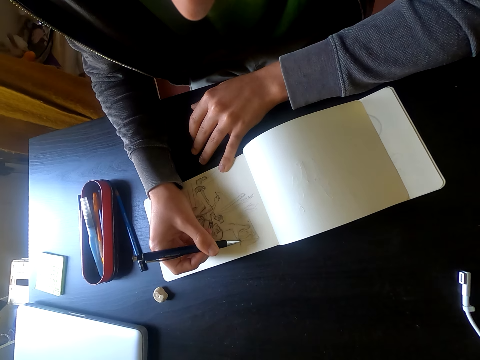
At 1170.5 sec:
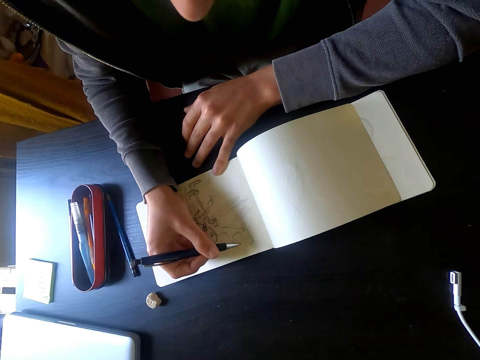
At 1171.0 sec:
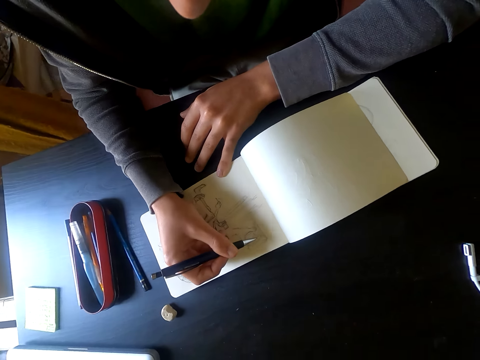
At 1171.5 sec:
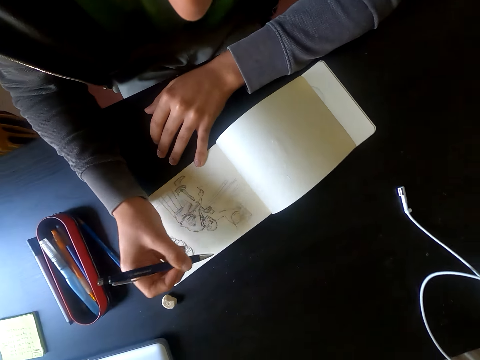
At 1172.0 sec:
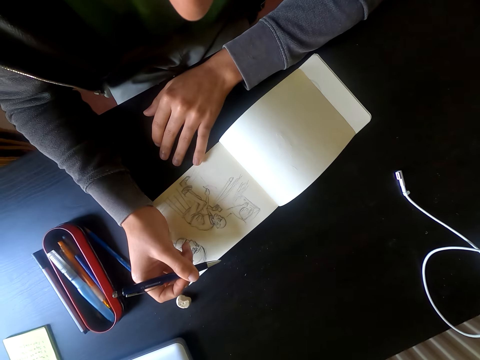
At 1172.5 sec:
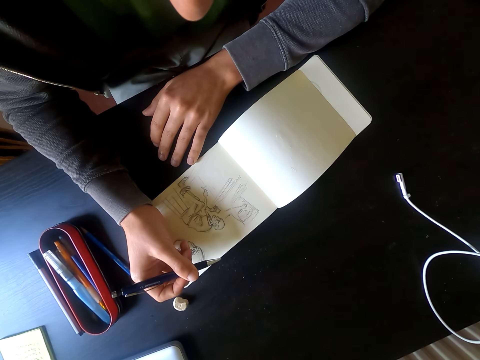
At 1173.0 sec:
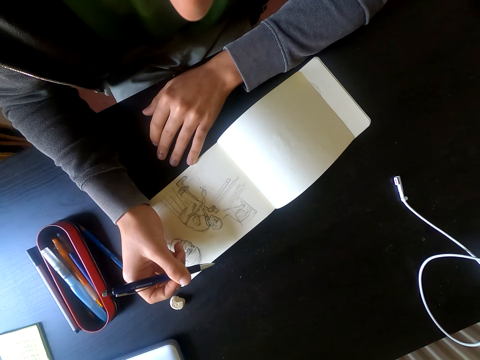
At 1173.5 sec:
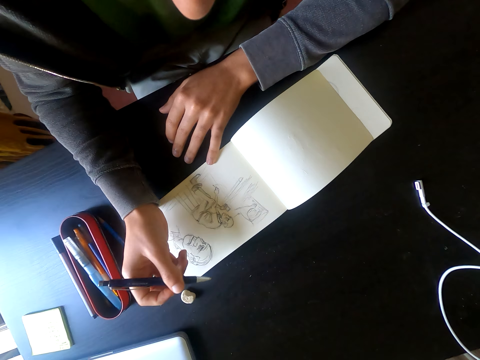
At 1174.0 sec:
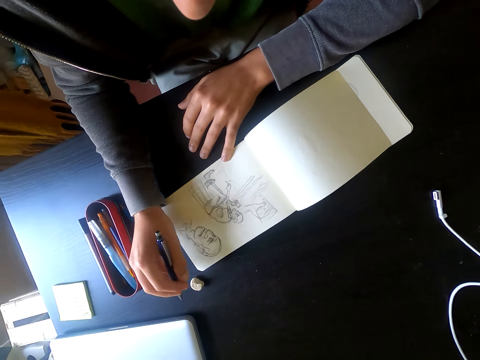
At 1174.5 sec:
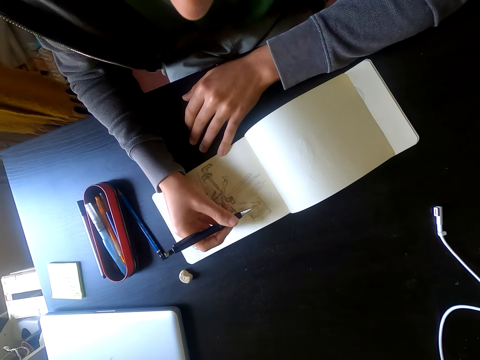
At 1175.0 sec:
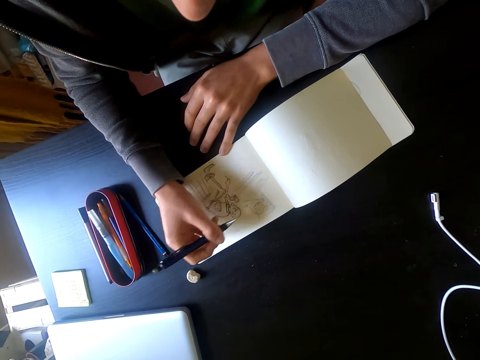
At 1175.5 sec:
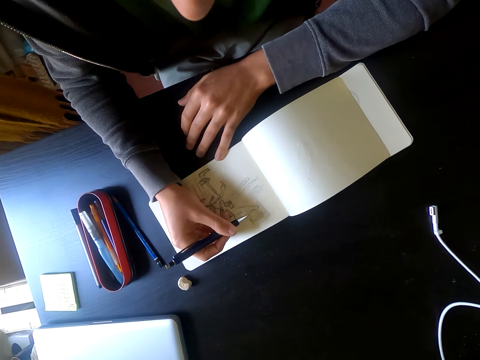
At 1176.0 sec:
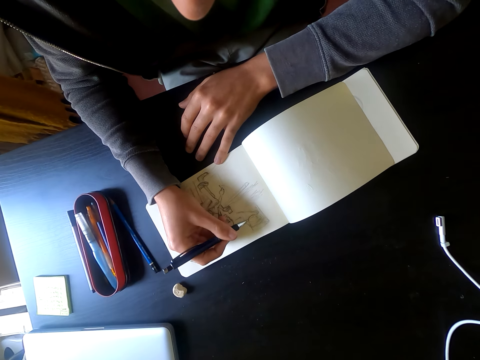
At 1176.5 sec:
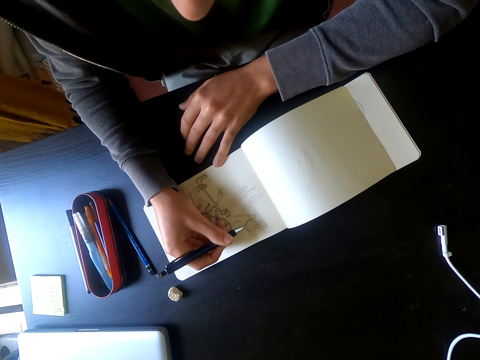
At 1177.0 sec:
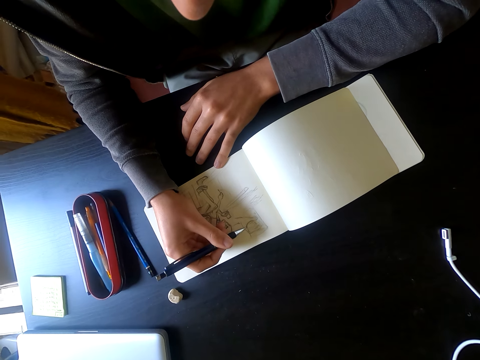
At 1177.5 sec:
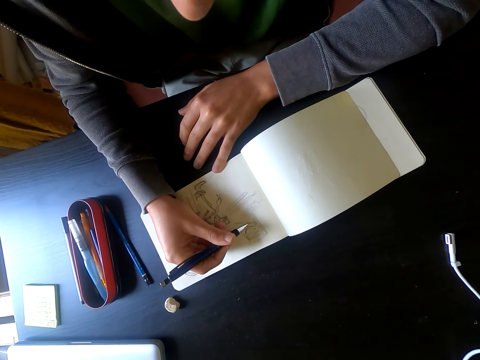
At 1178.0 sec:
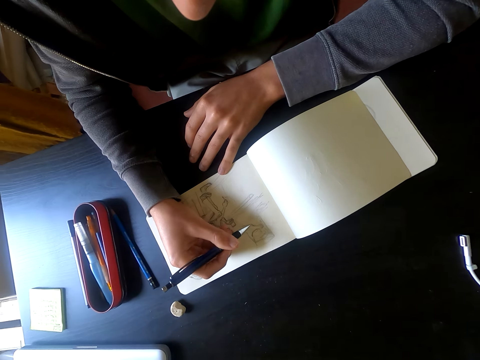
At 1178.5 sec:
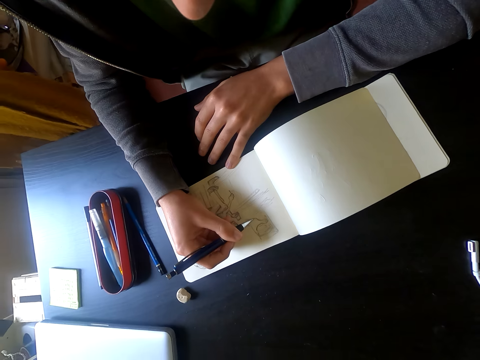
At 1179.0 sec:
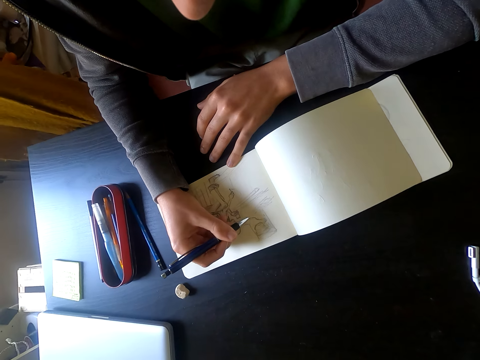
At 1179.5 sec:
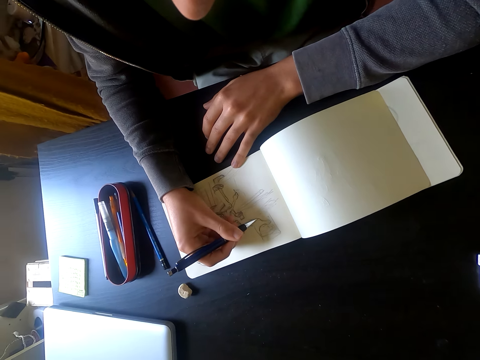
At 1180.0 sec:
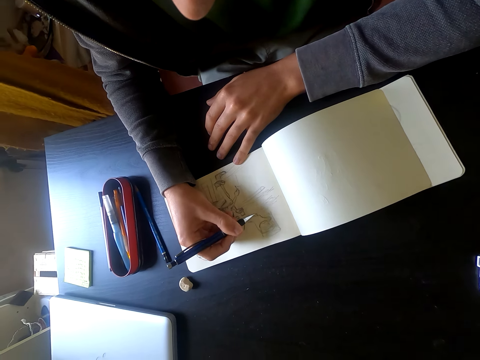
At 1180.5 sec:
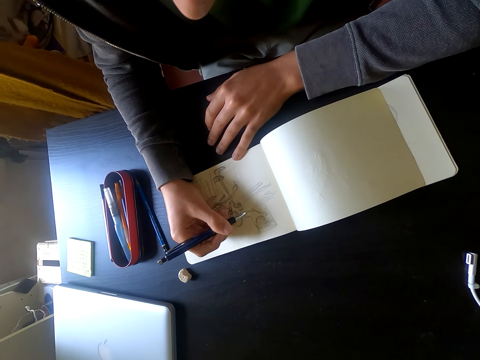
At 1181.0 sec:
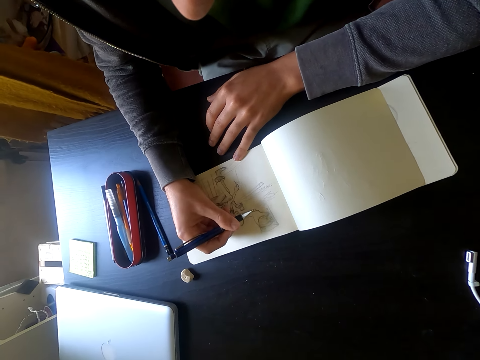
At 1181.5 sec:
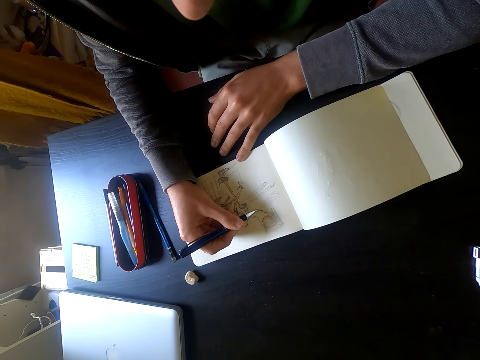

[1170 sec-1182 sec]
The camera wearer holds a pen with his right hand. He draws a picture on the piece of paper on the table.

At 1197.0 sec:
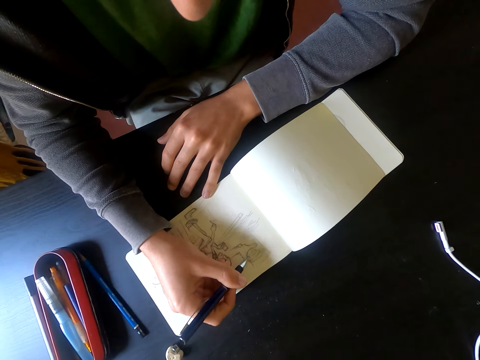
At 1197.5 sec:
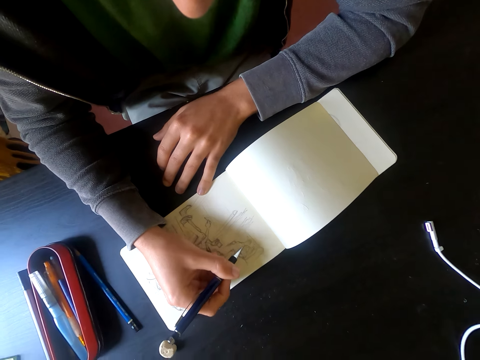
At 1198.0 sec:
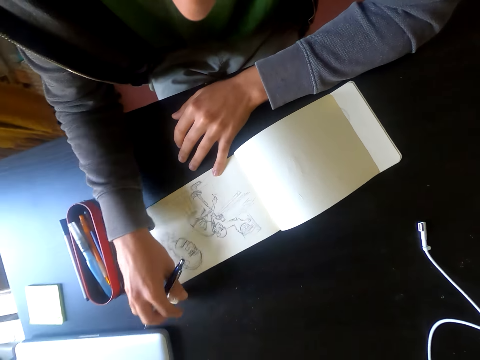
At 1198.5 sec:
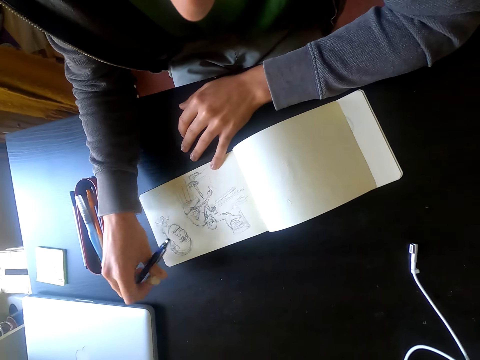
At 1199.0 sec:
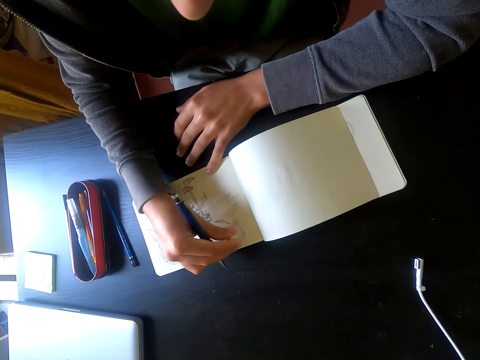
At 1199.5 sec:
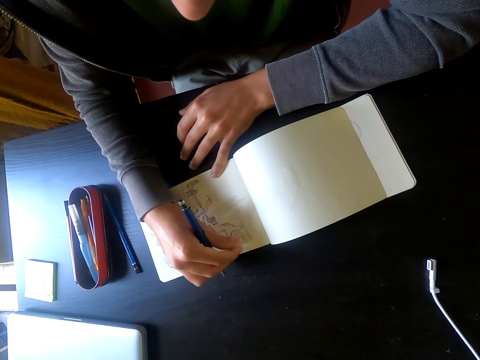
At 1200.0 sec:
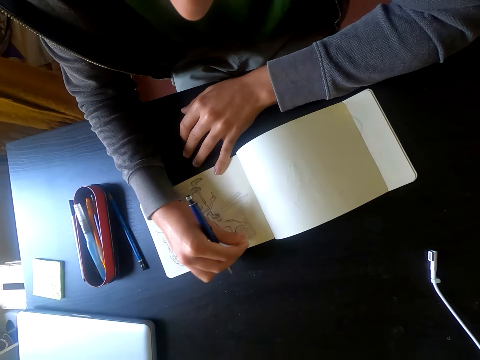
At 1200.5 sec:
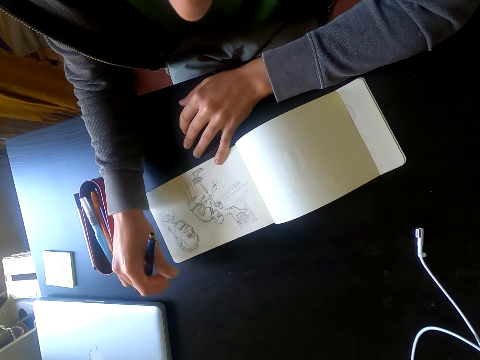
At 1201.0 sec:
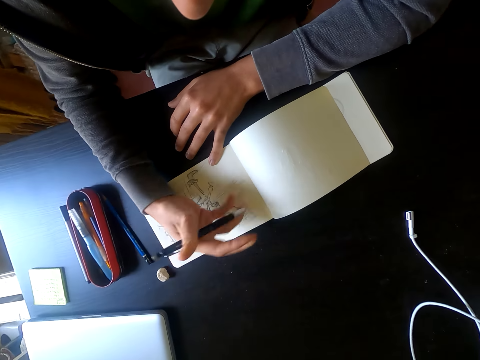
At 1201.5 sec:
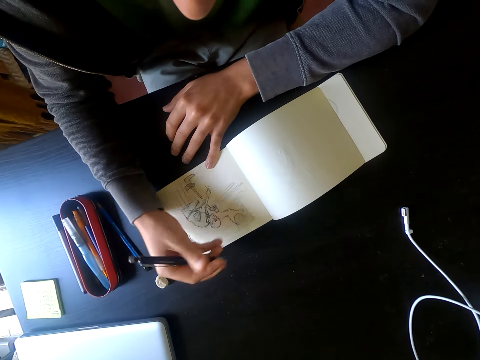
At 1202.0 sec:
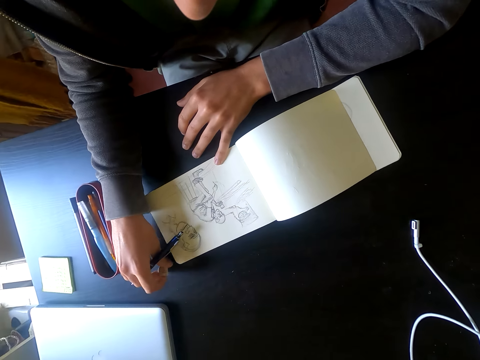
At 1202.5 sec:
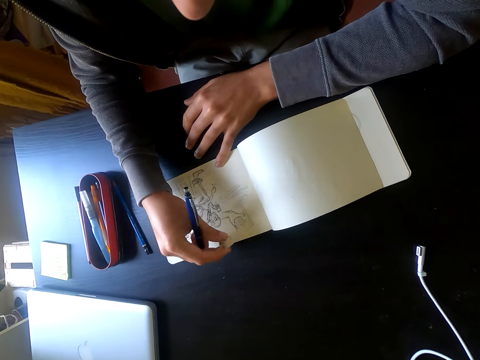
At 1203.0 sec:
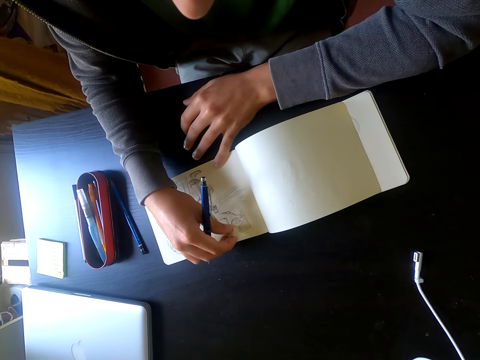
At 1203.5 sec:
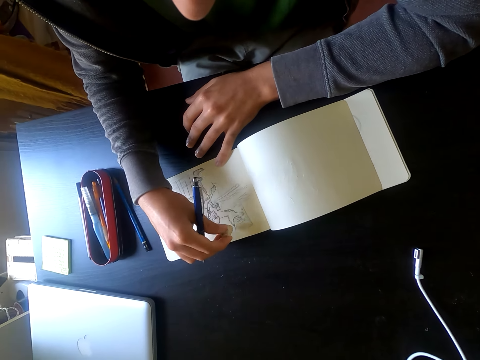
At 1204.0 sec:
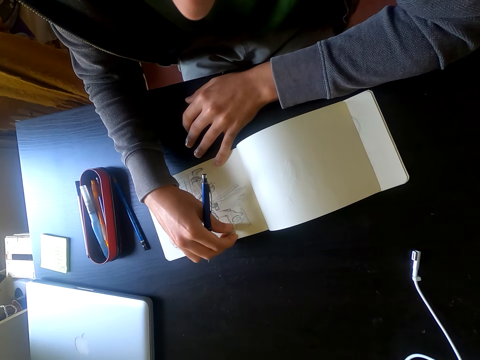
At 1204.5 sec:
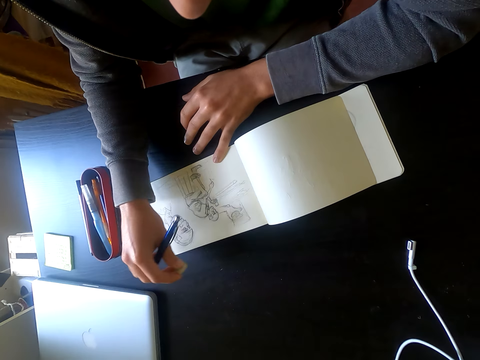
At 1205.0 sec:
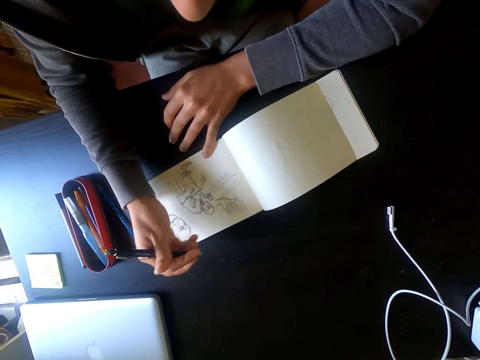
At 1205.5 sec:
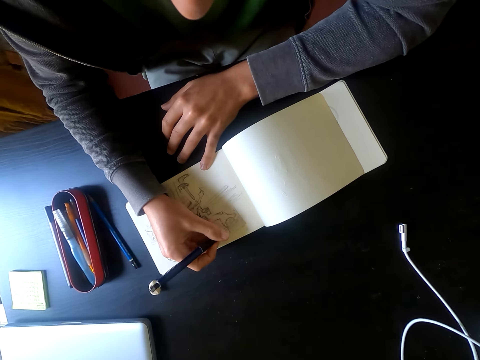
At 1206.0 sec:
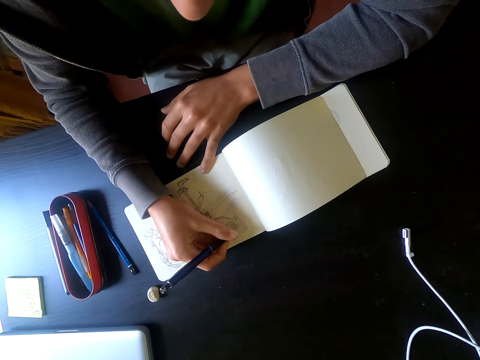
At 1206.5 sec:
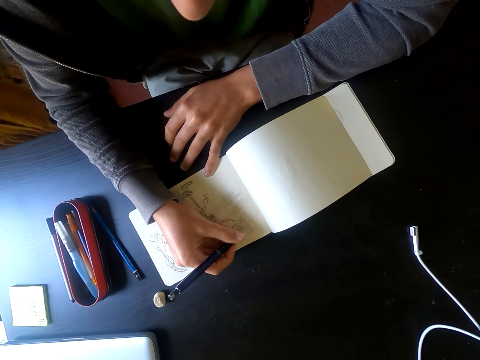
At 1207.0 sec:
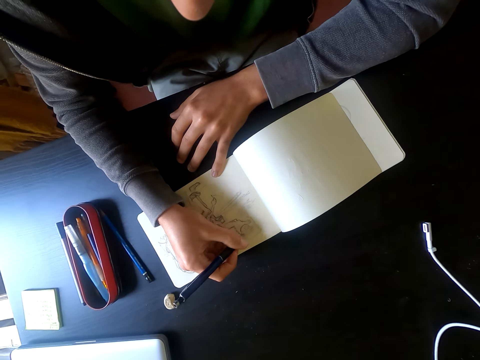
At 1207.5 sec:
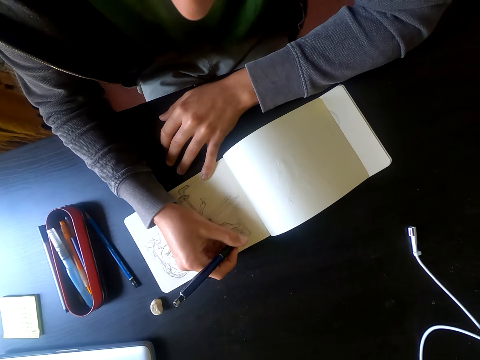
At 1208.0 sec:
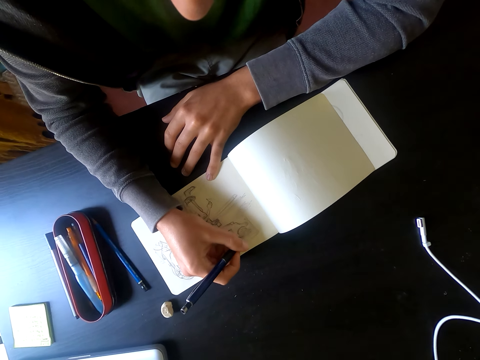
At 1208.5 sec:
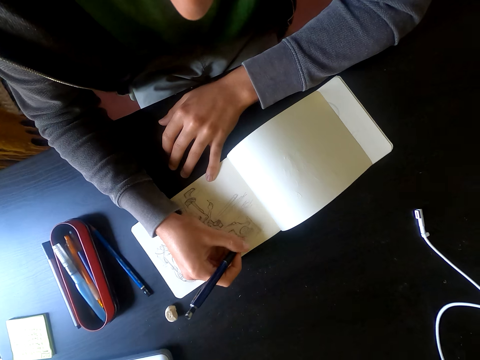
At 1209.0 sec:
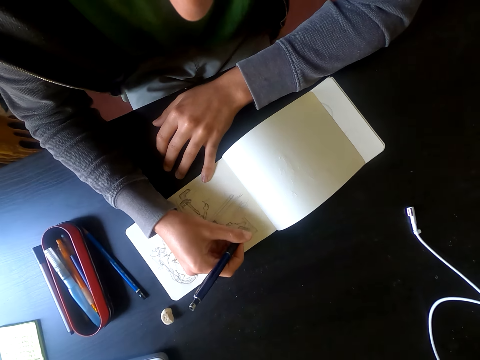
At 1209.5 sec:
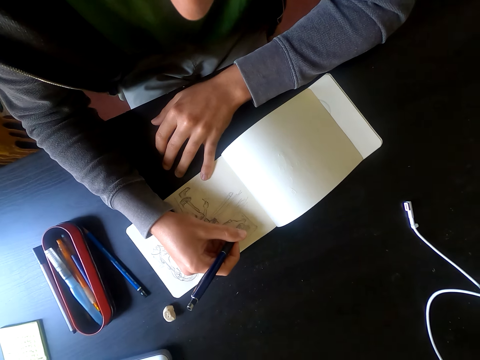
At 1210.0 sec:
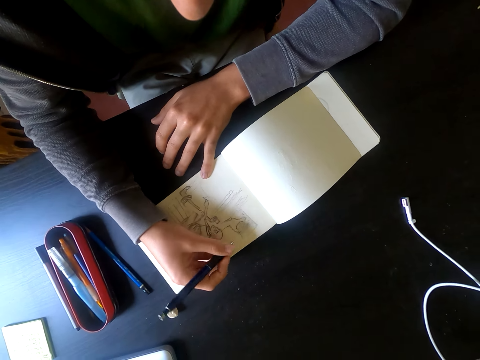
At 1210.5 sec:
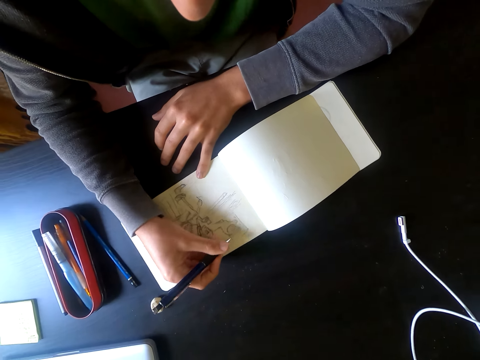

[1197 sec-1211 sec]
The camera wearer picks up a rubber on the table. He erases the picture with the rubber. He puts the rubber on the table. He wipes on the picture with his right hand. He picks up the rubber on the table. He erases the picture with the rubber. He puts the rubber on the table. He draws a picture on the piece of paper on the table.
